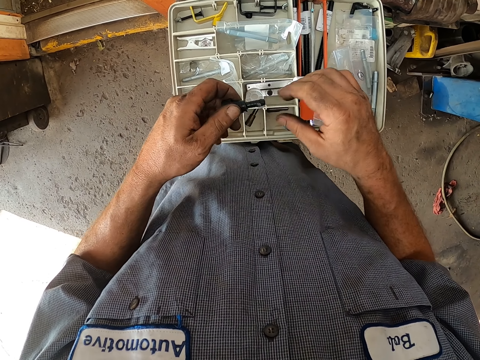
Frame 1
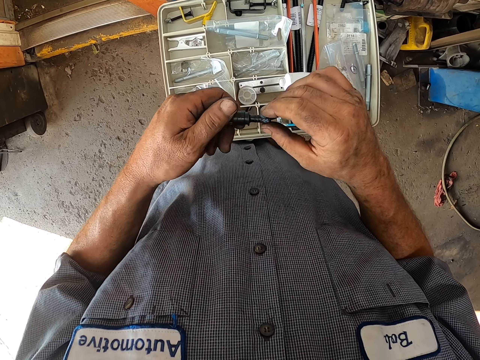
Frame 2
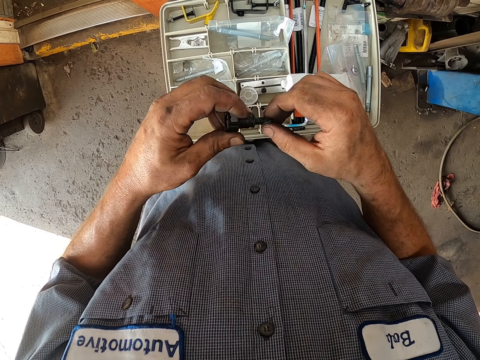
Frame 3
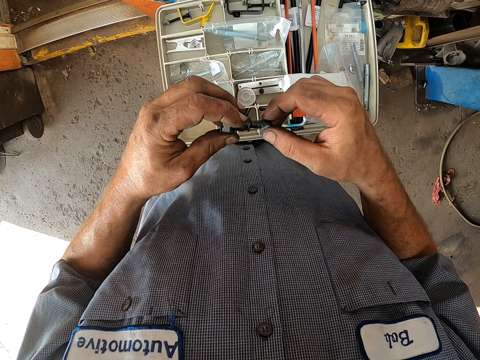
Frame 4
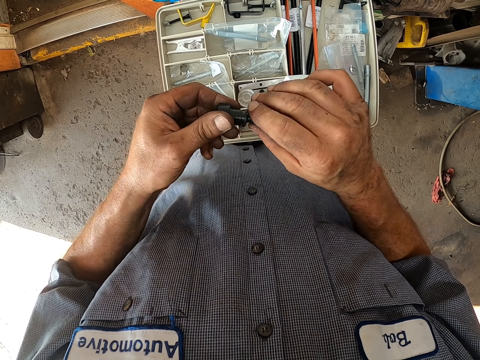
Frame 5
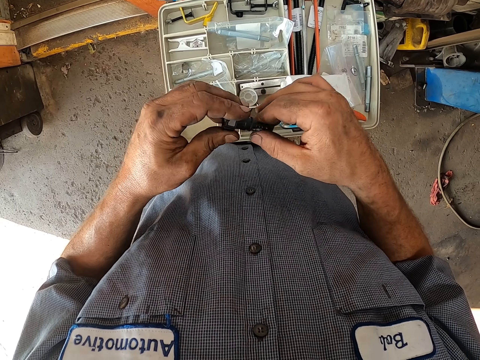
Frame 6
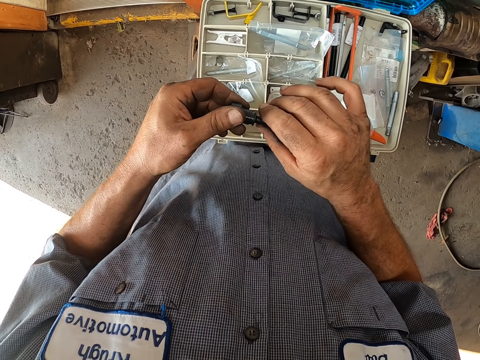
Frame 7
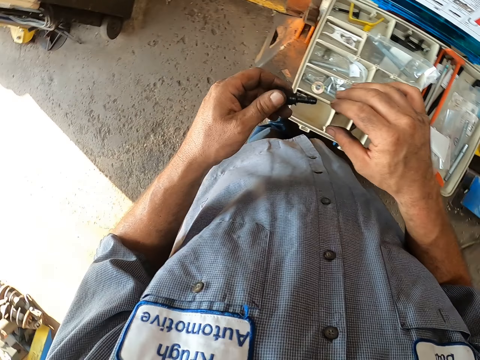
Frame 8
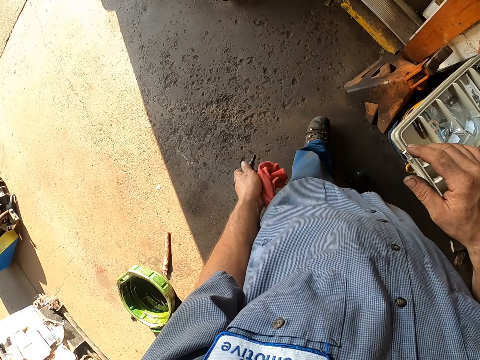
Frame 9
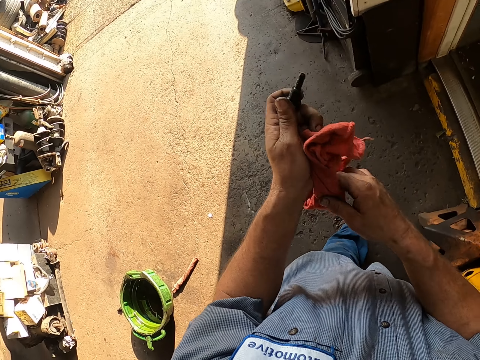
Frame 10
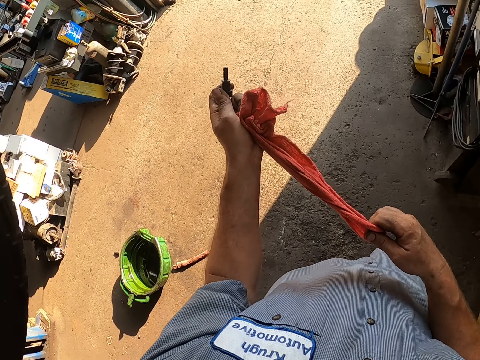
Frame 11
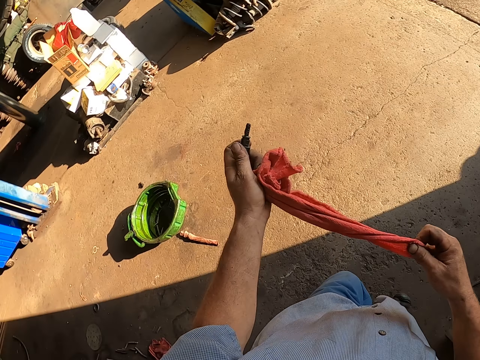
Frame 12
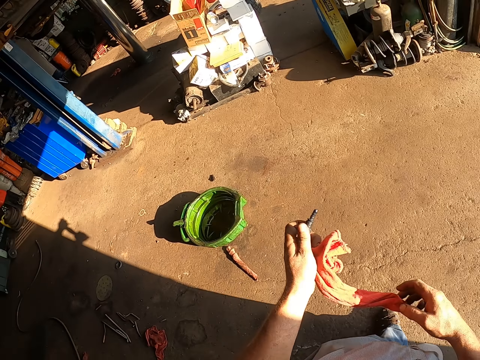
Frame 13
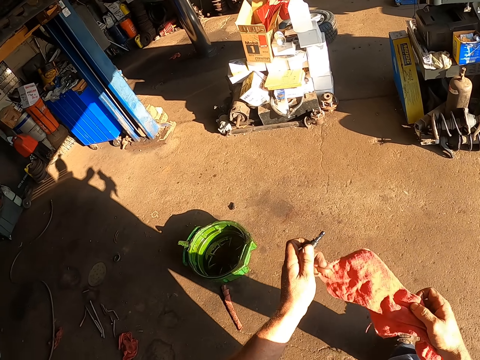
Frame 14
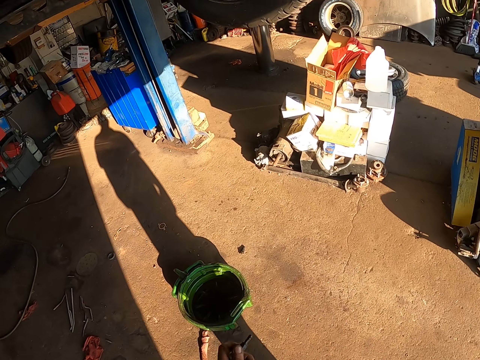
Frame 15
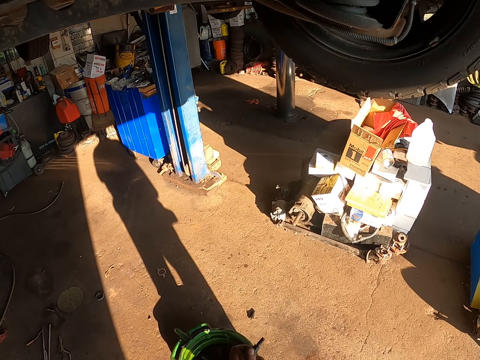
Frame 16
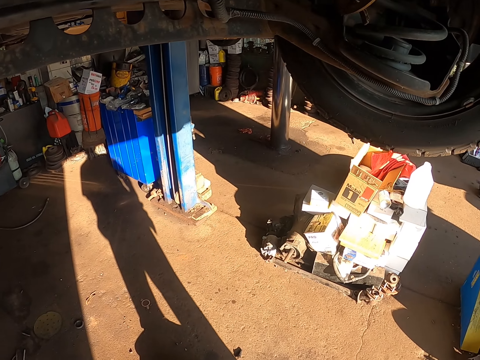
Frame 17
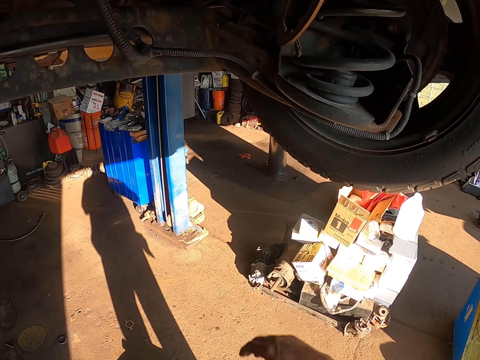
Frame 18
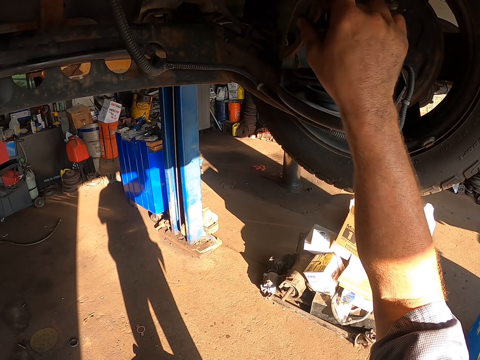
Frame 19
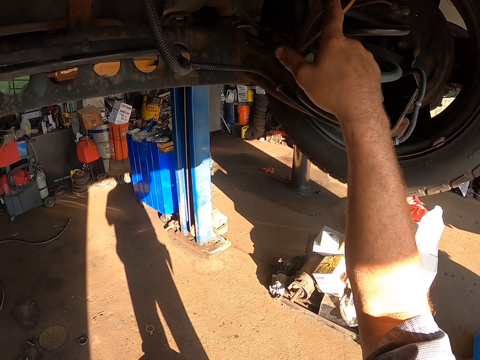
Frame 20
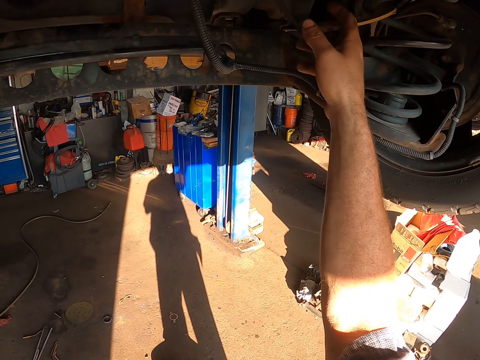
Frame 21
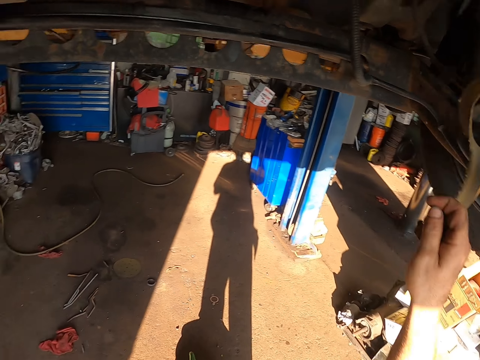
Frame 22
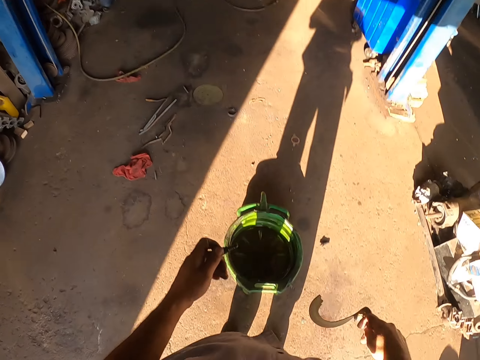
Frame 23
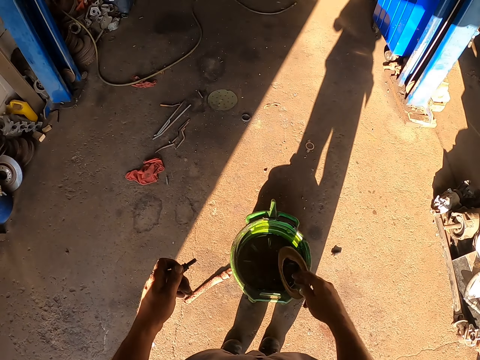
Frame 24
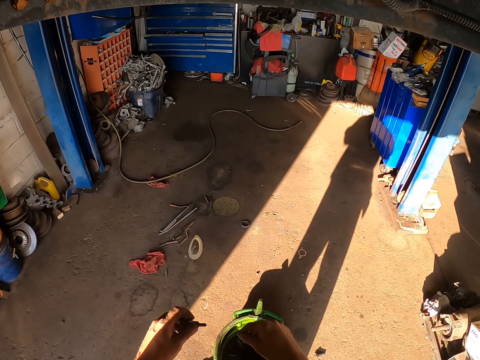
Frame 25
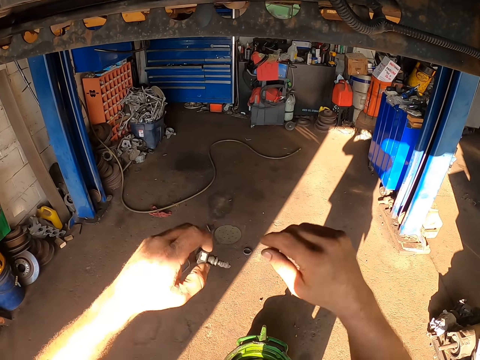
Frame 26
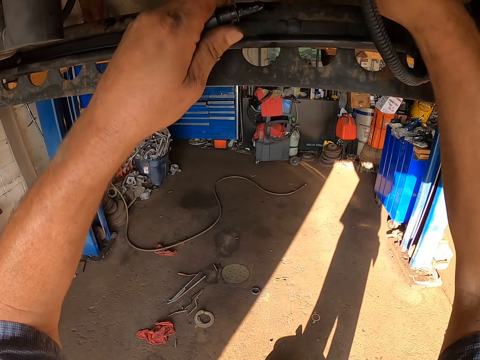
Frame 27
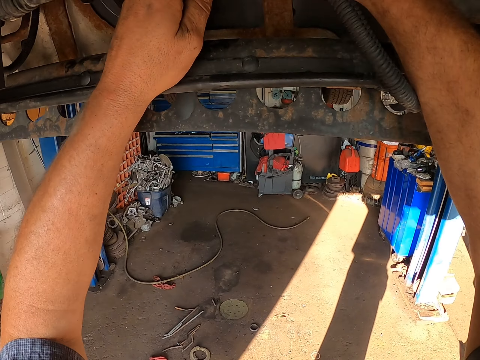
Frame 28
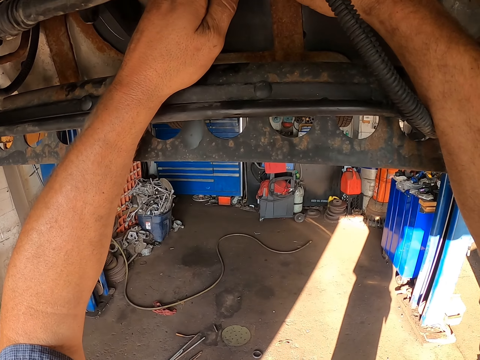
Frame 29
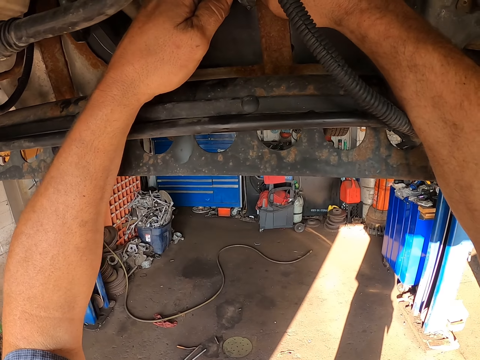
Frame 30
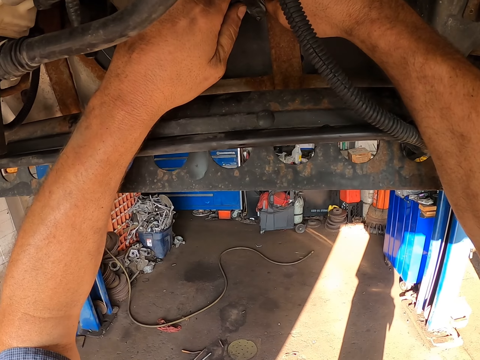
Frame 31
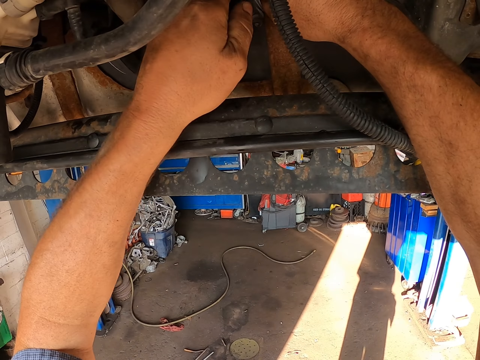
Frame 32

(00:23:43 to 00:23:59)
The camera wearer places the bottle on the tool box. They wipe something on a bolt. They pull a piece of cloth in the pocket. They wipe the cloth with the other hand. They wipe the hand. They walk around. They remove the hand from the cloth. They hold a lawn mower. They pull an elastic from the car. They throw the elastic on the ground. They move the hand to the lawn mower. They fix the lawn mower.

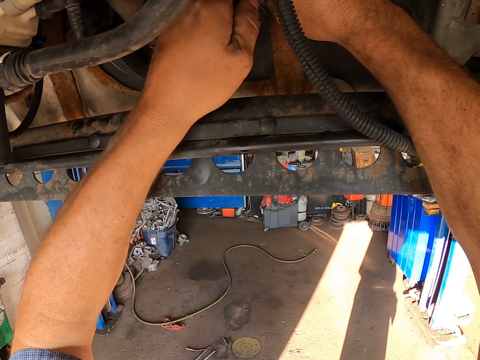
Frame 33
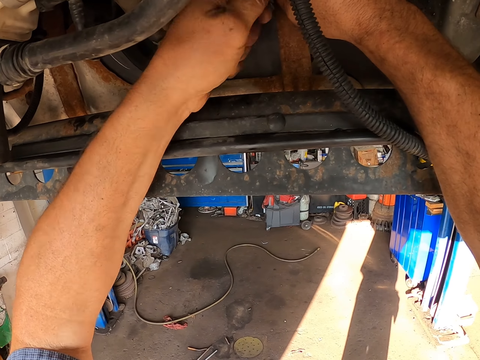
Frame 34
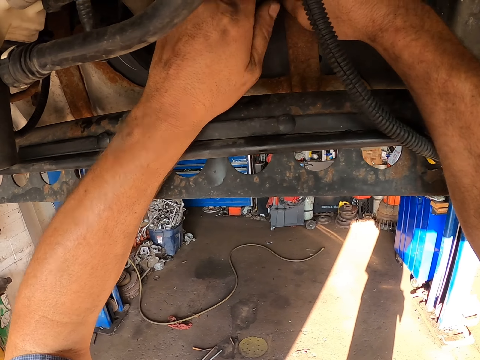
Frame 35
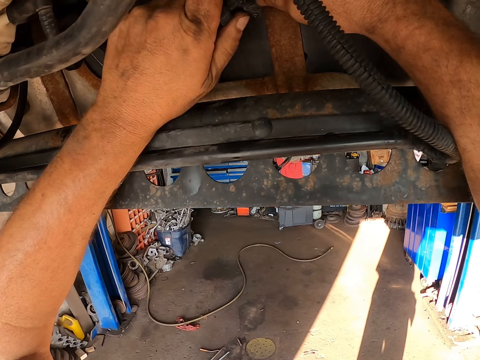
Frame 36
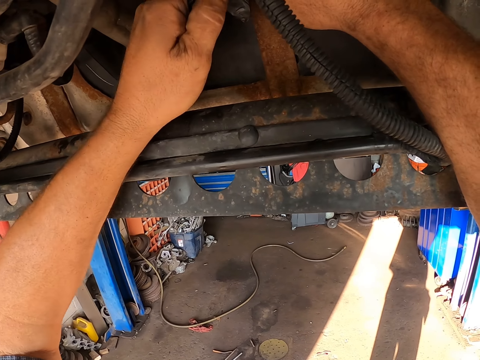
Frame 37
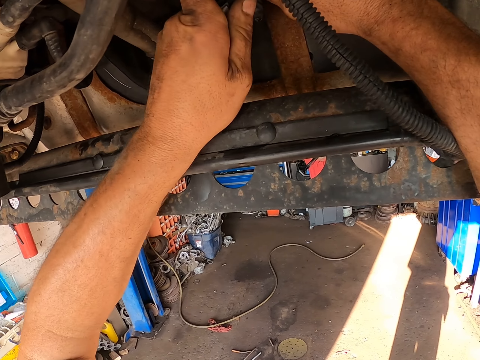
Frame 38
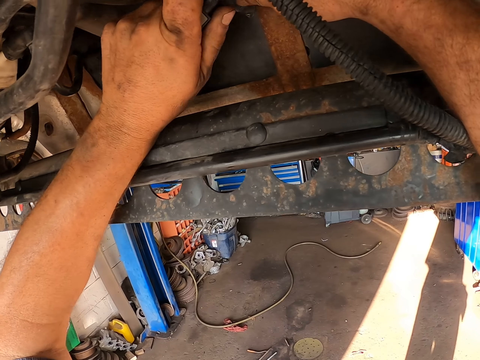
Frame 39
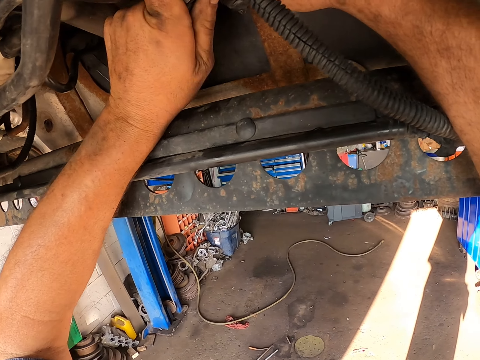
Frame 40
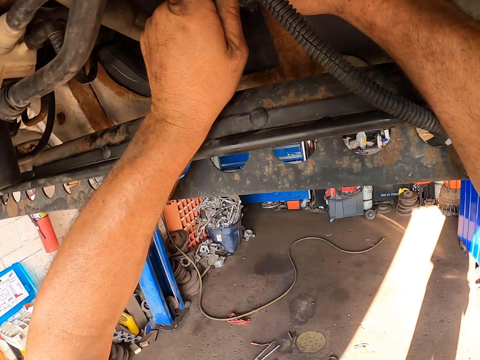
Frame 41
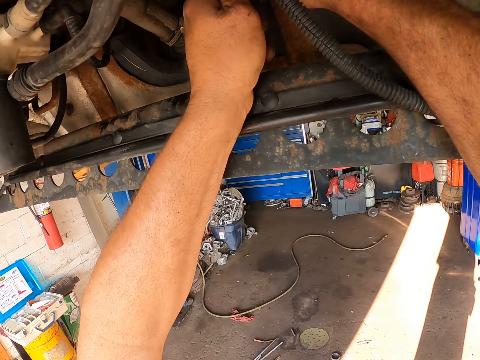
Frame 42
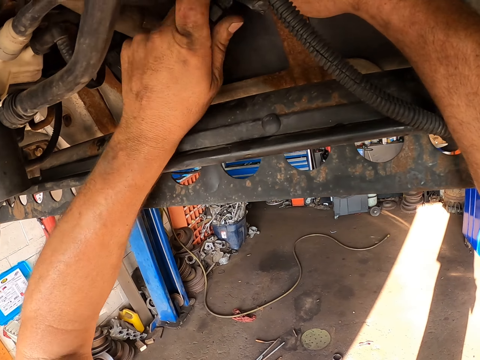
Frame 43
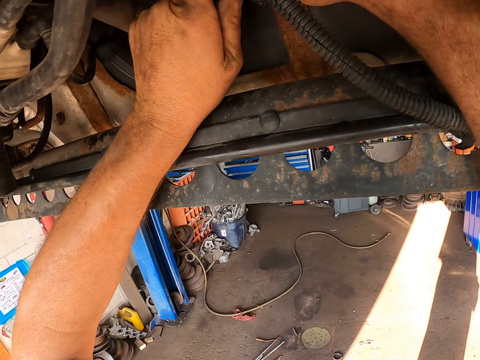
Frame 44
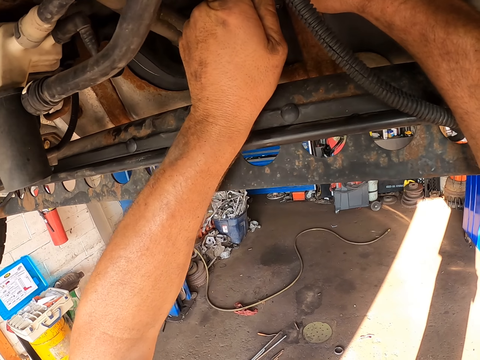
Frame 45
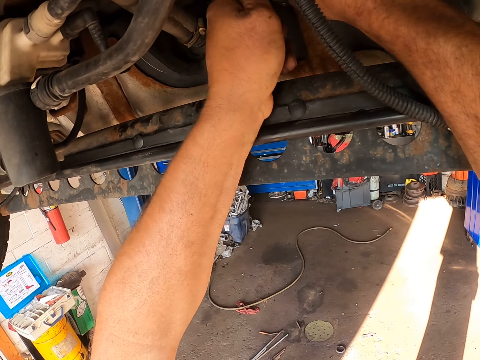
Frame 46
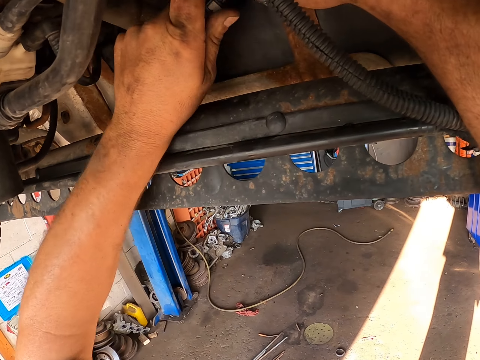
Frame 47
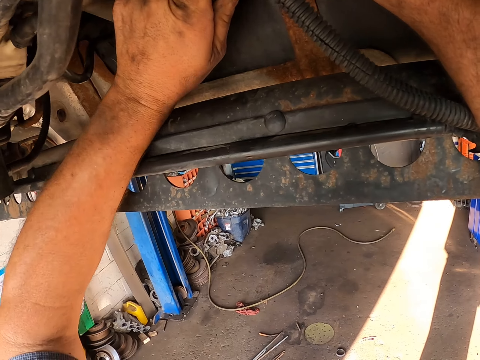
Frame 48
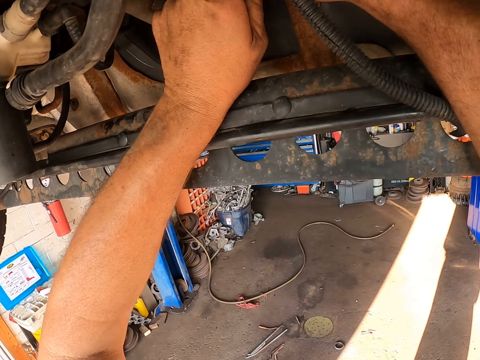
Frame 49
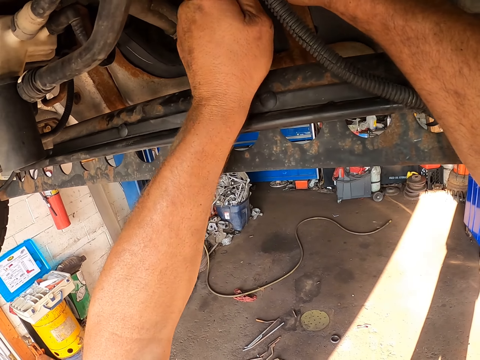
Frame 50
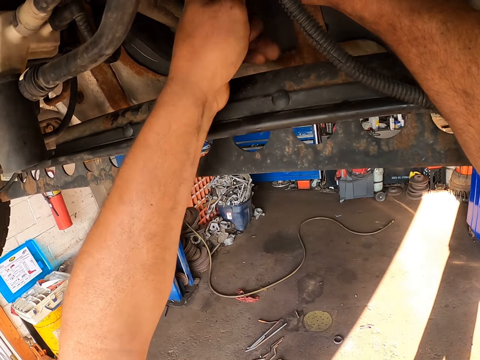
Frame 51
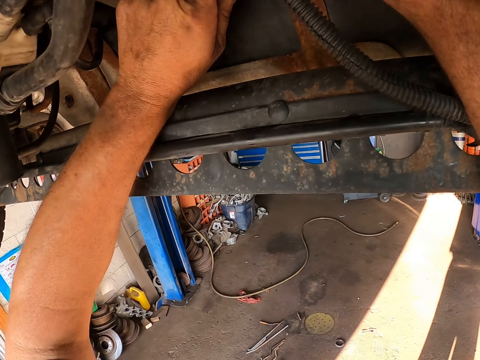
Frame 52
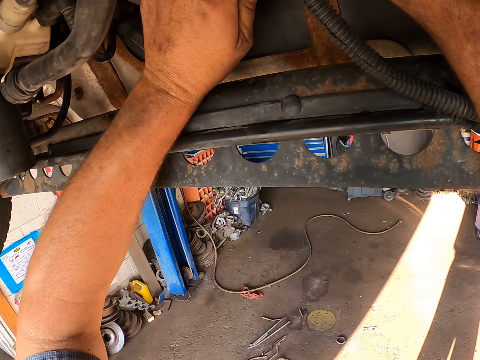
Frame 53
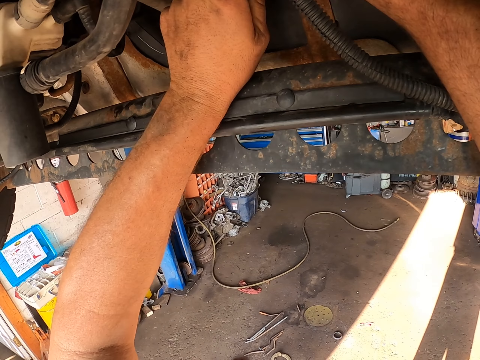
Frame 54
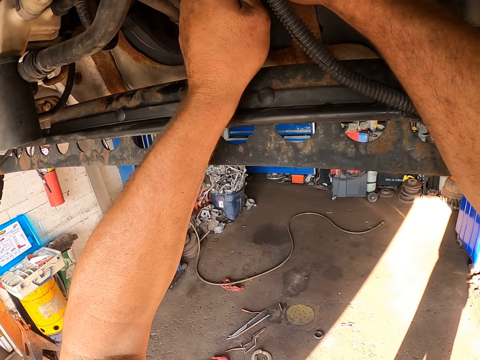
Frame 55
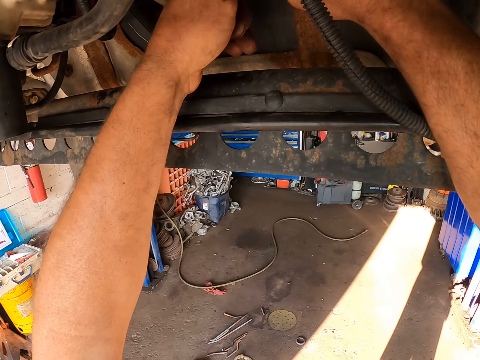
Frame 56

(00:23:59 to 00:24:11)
The camera wearer fixes something.
